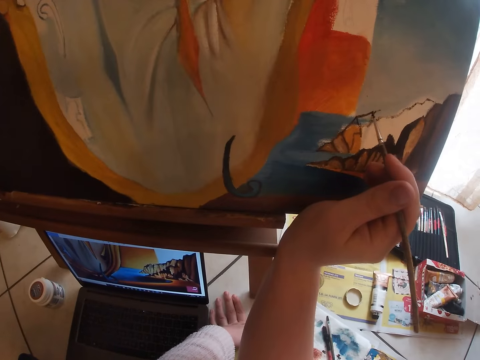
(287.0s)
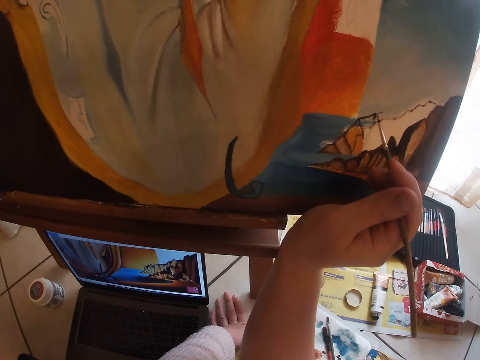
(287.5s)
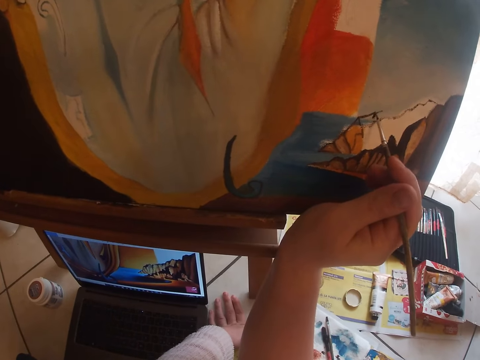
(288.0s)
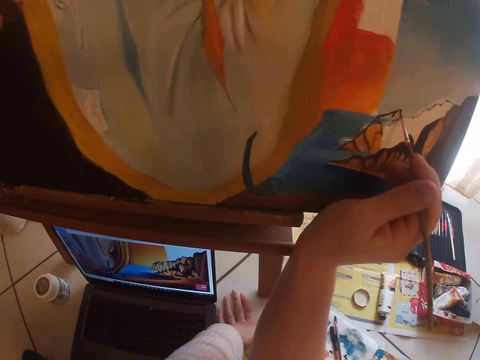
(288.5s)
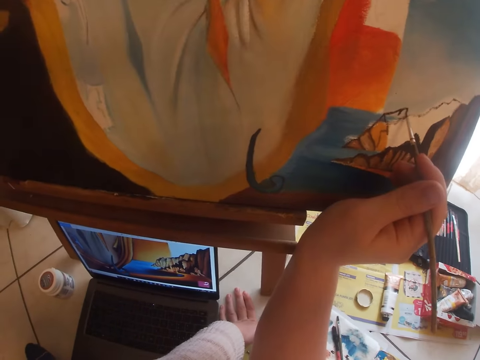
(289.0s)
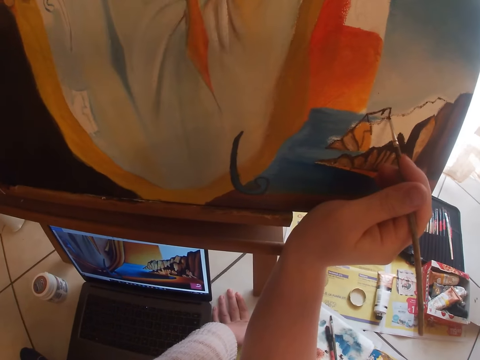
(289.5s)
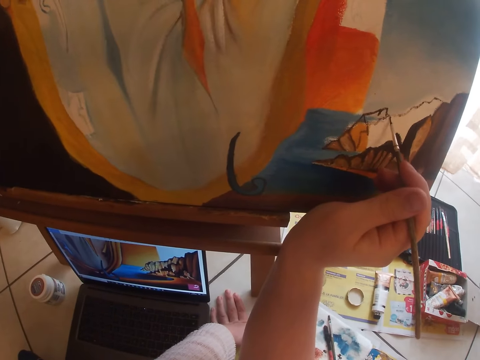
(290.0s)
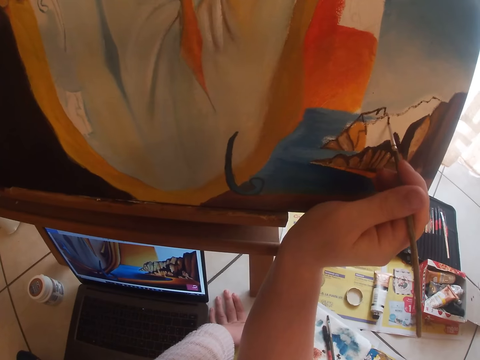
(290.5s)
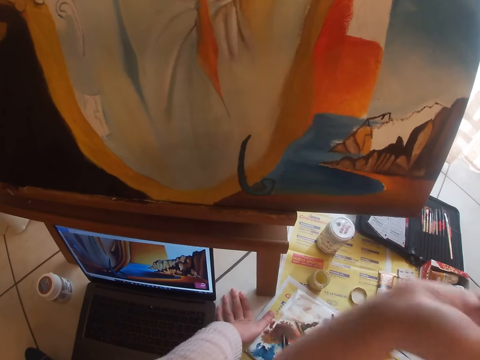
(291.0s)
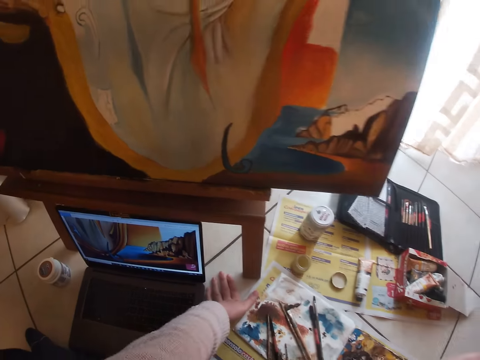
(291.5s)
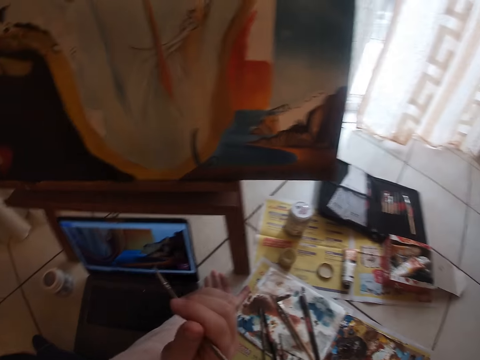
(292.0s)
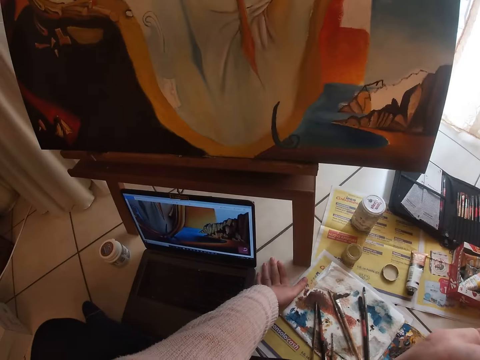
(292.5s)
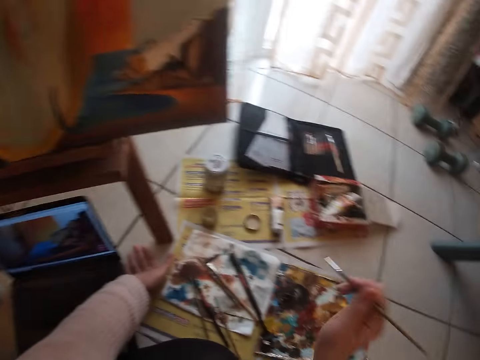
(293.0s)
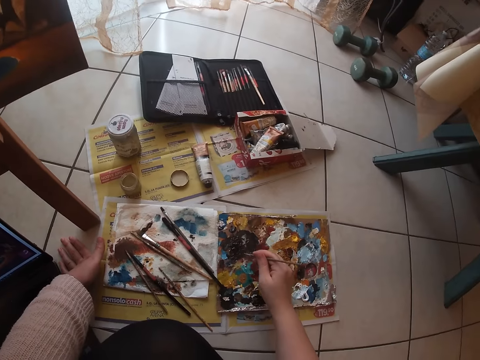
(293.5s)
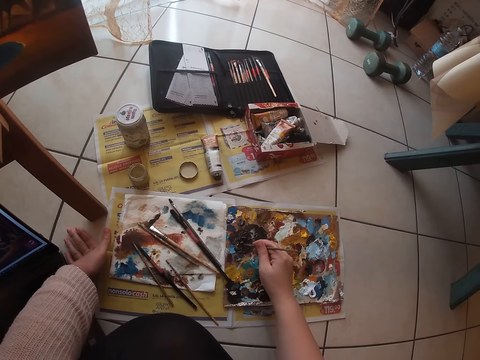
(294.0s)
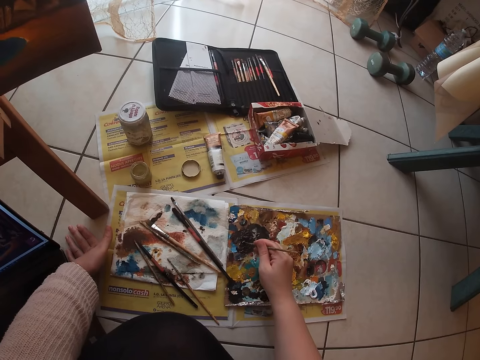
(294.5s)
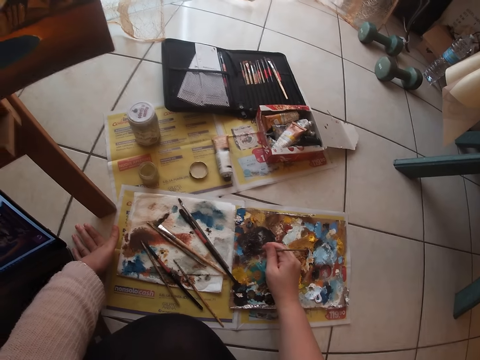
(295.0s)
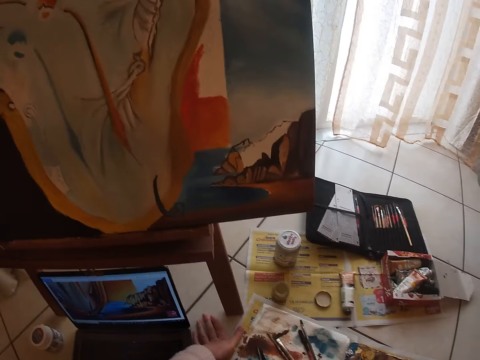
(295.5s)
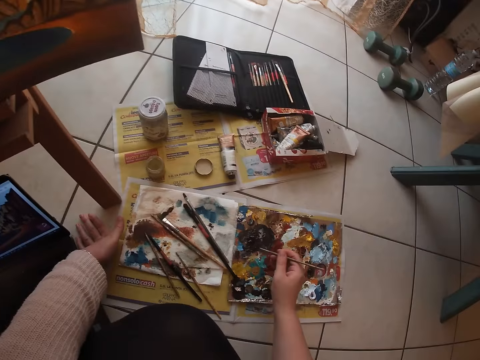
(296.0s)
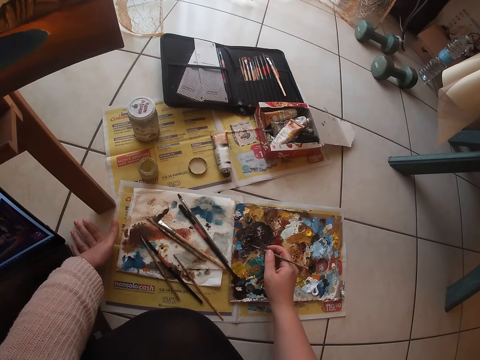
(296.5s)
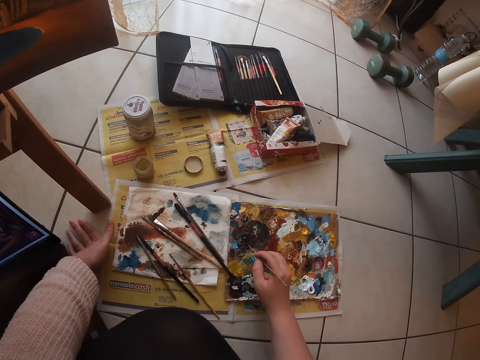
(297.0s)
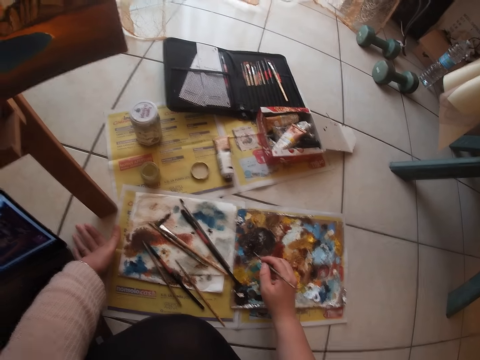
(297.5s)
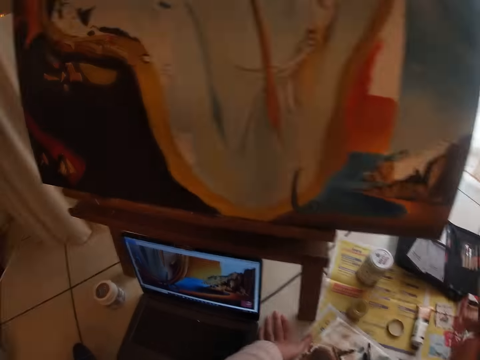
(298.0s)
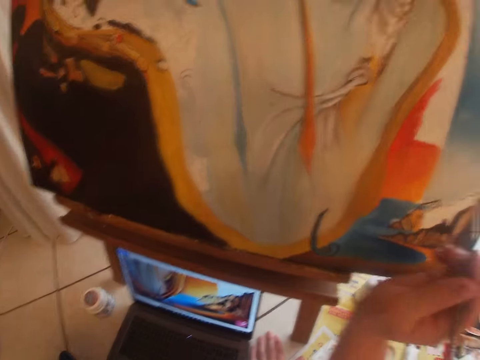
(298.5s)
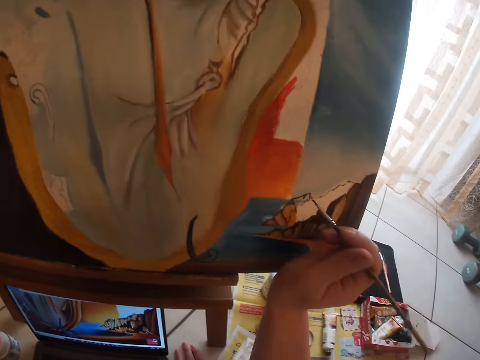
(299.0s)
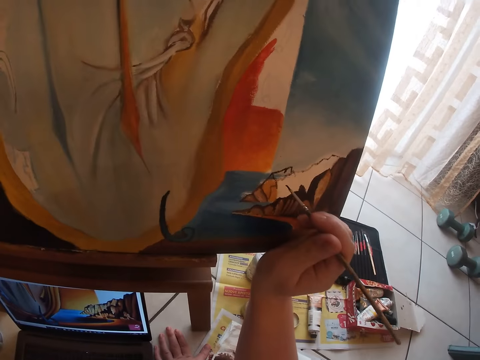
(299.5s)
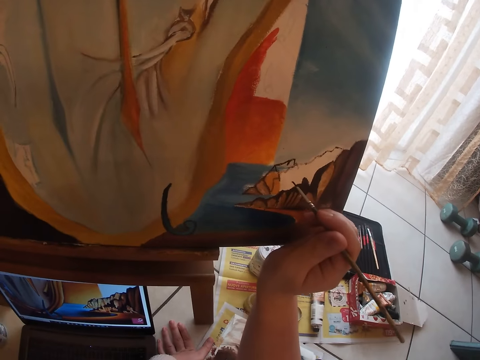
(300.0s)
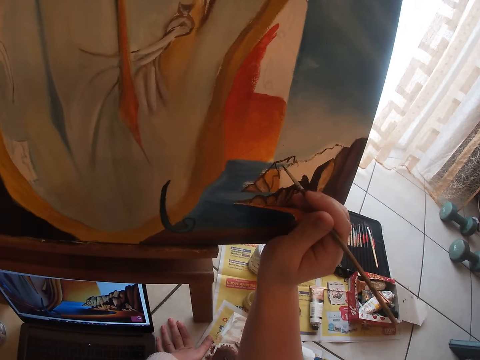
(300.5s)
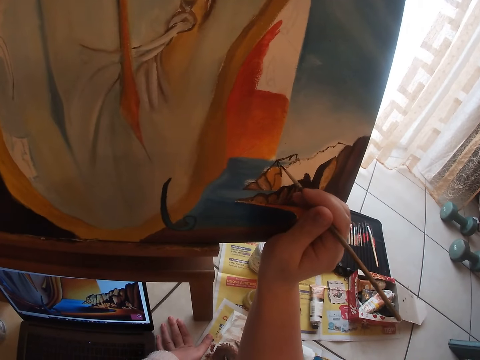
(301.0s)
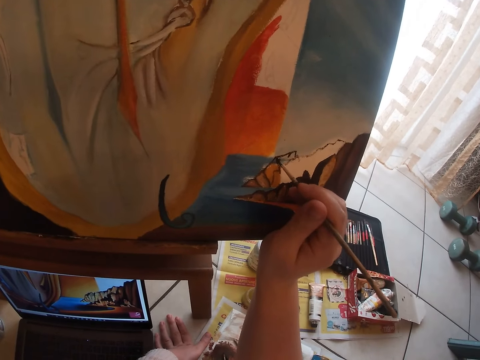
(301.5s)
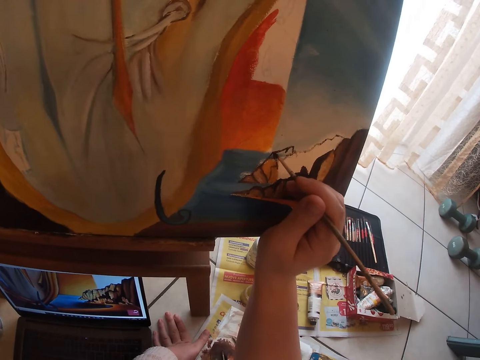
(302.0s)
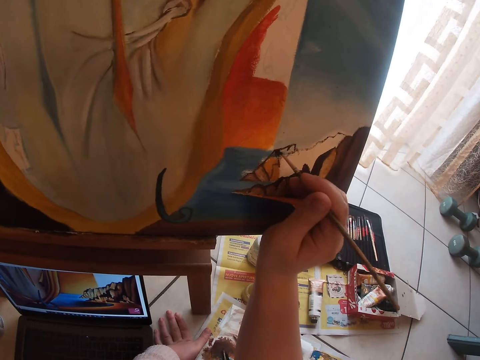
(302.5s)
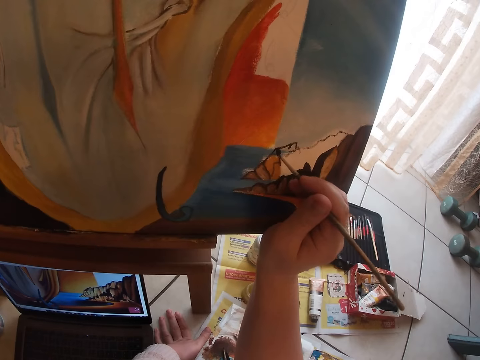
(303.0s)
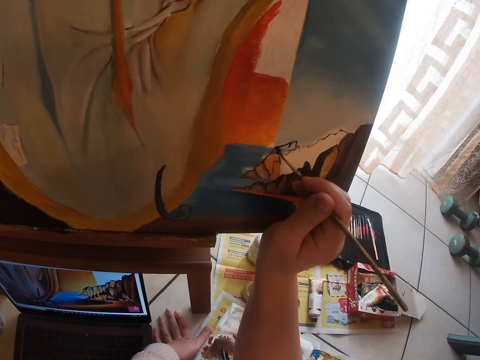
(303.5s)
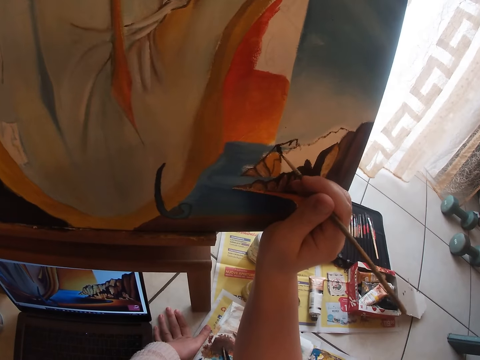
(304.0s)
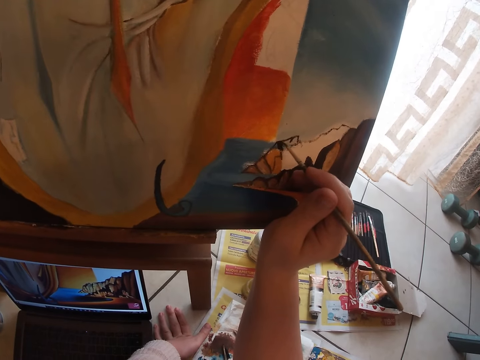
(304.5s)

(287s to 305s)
The camera wearer scoops paint with a paint brush. They dab the paint brush on the paint palette. They paint a canvas paper.

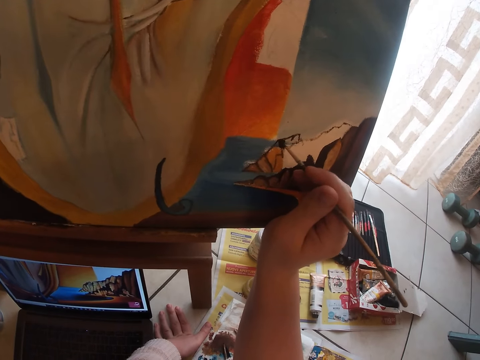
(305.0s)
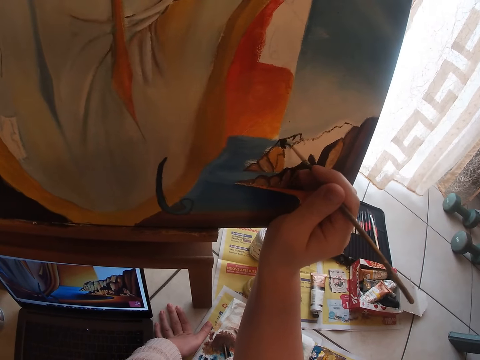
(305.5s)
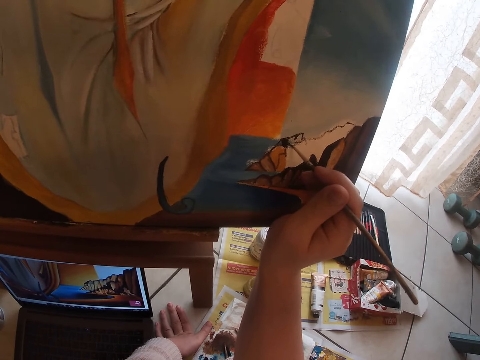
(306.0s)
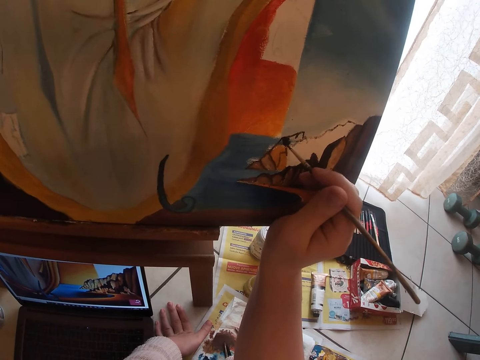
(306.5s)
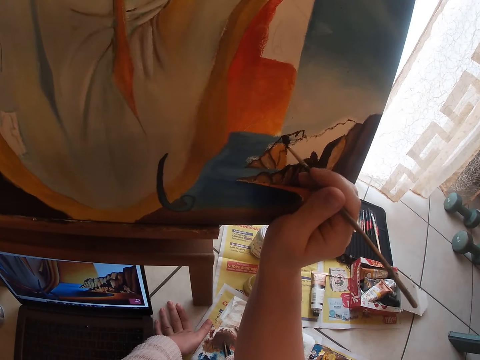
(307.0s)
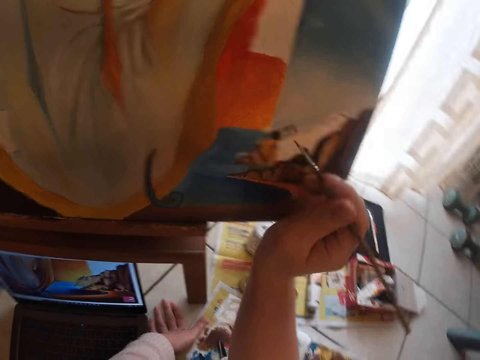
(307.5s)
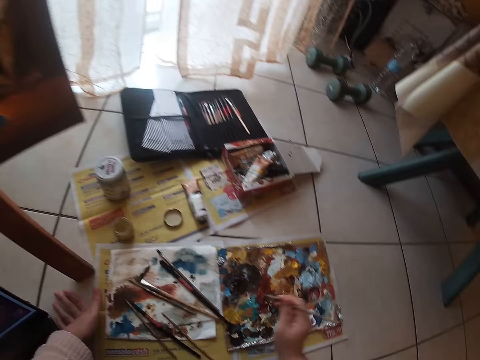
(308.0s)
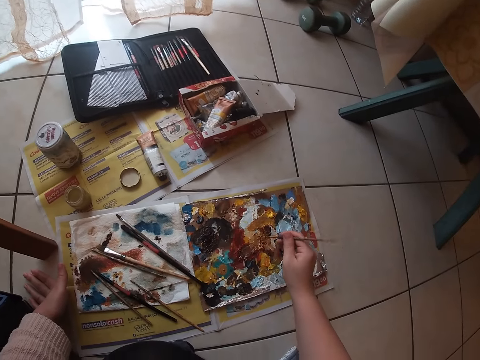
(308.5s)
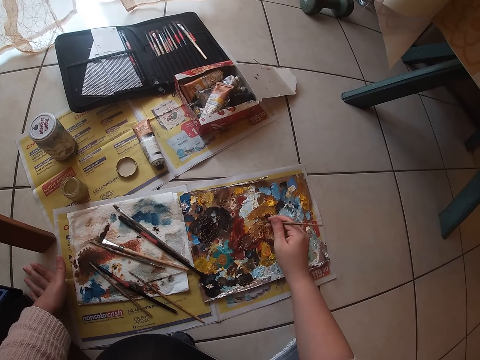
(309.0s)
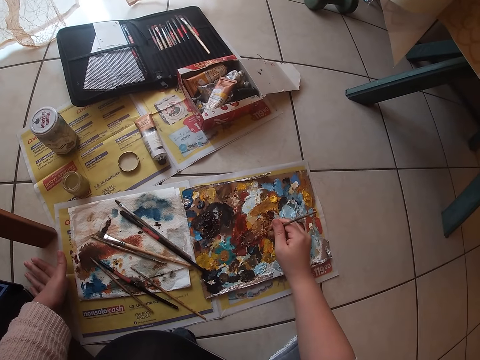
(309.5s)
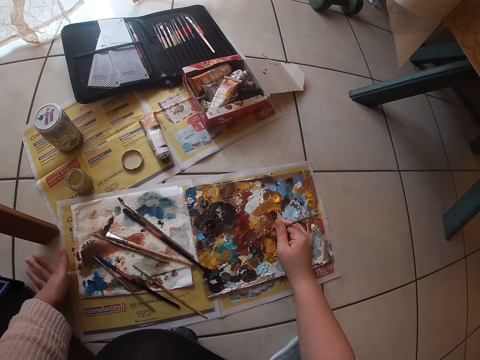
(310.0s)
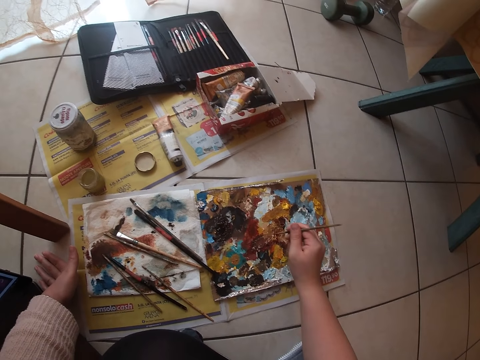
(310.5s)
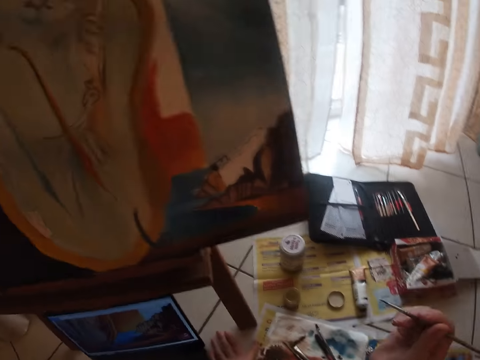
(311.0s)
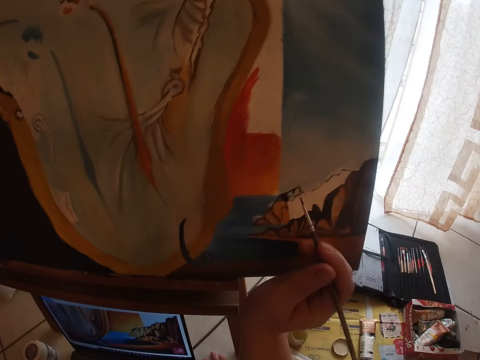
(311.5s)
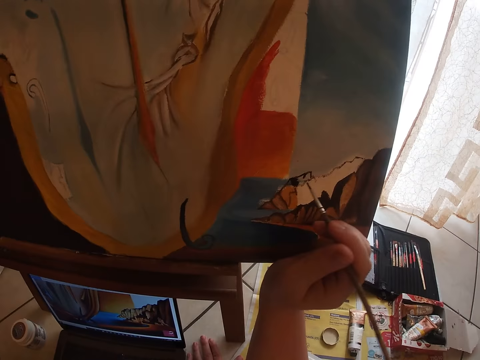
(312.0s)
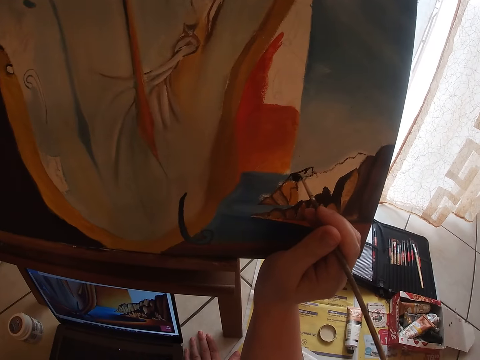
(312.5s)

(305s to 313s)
The camera wearer scoops paint with a paint brush. They dab the paint brush on the paint palette. They paint a canvas paper.
